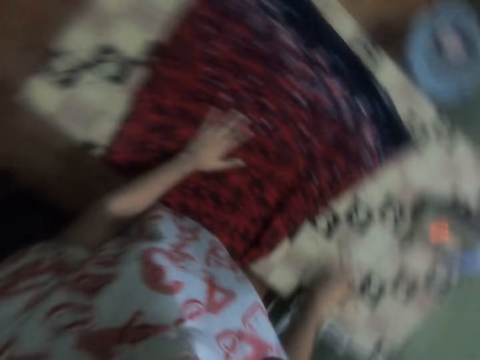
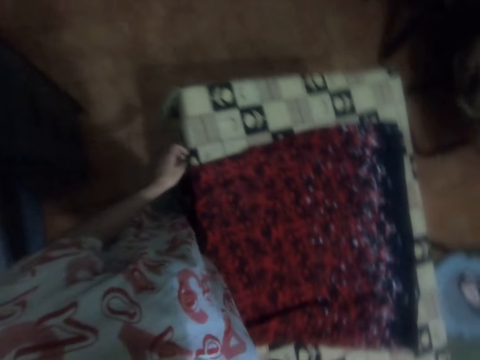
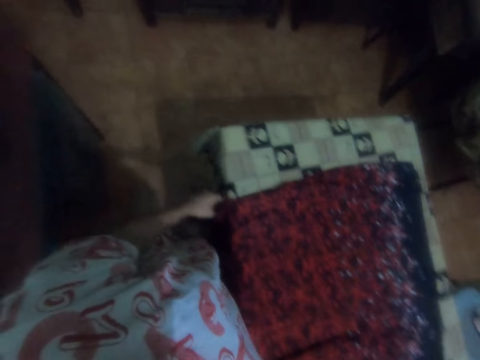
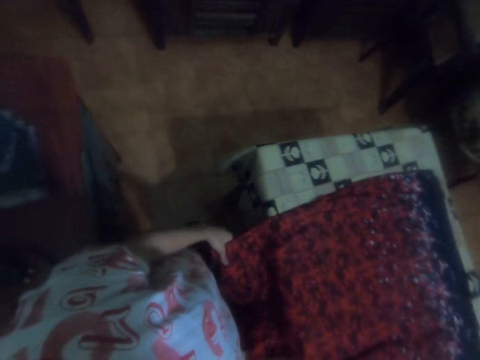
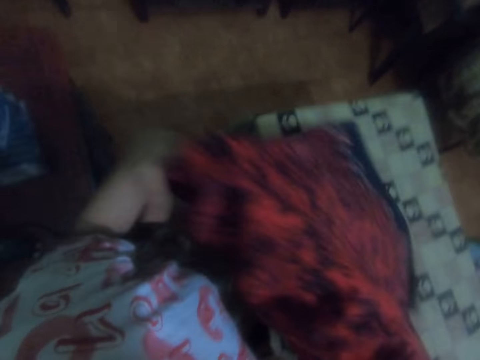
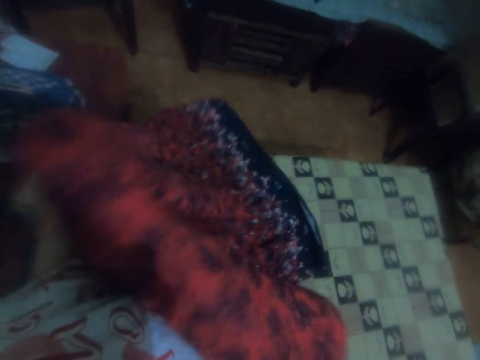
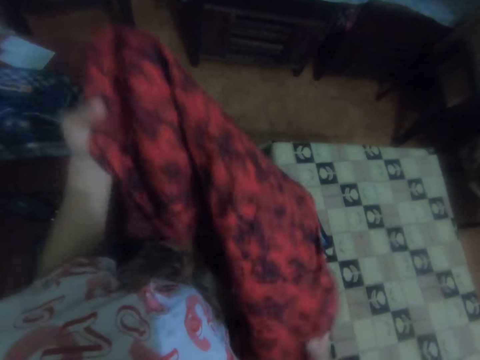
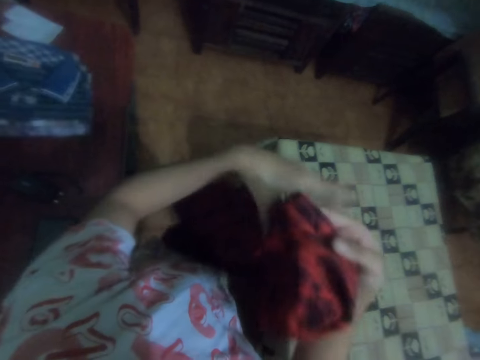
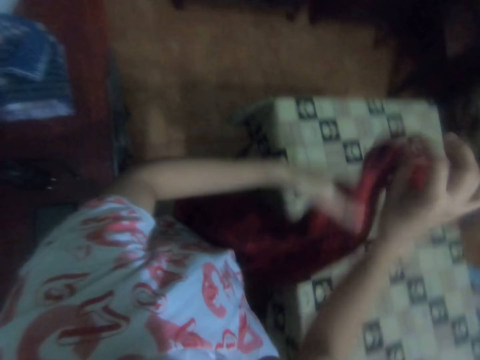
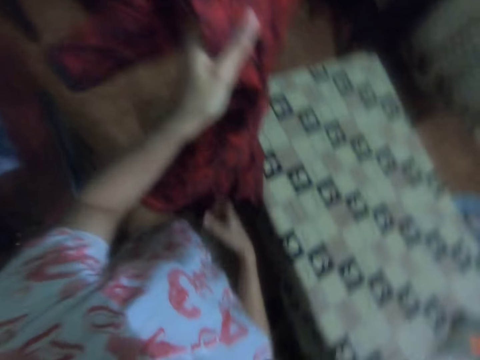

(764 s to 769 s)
The camera wearer puts the iron box on the ironing table. They pick up the dress or cloth from the ironing table. They overturn the cloth.

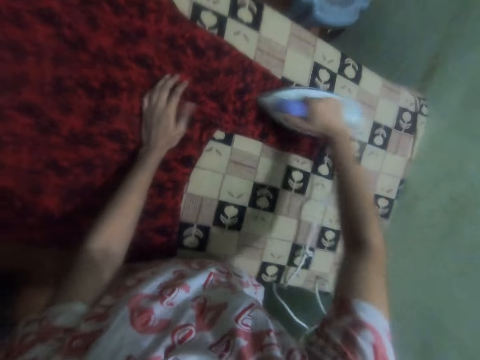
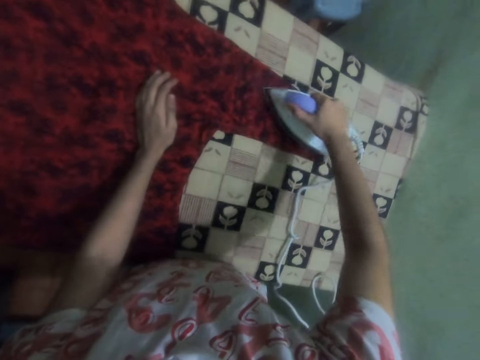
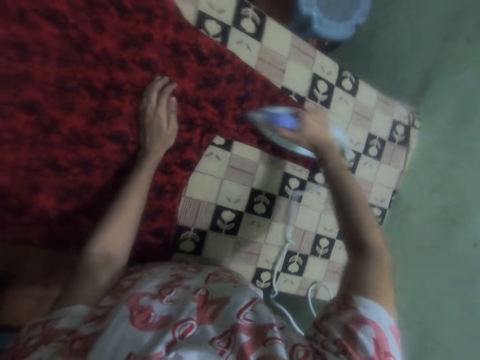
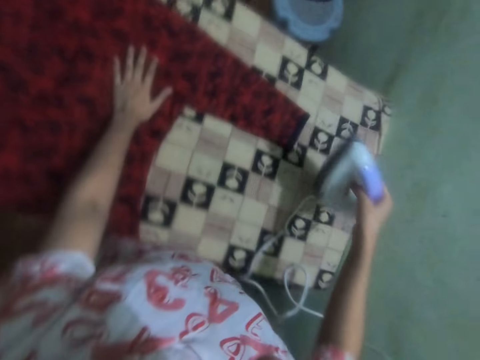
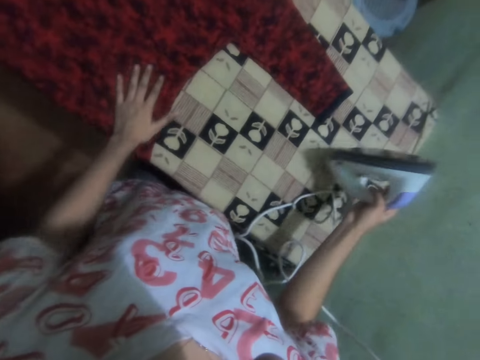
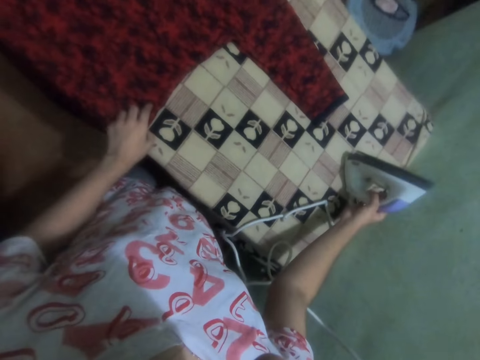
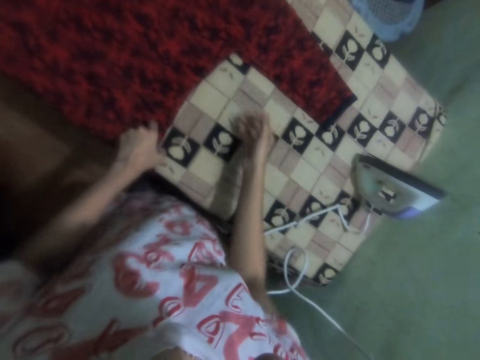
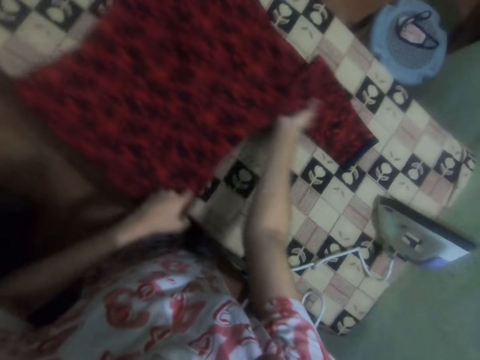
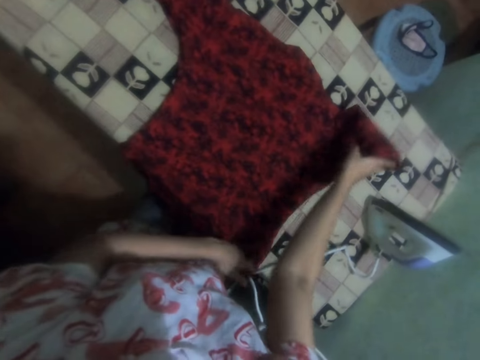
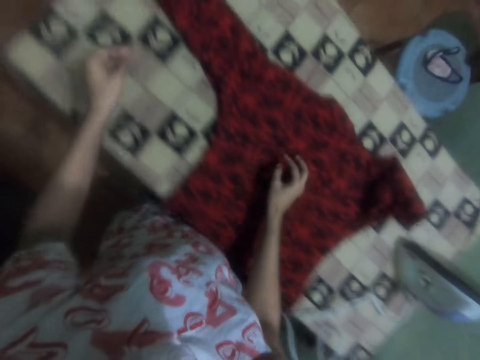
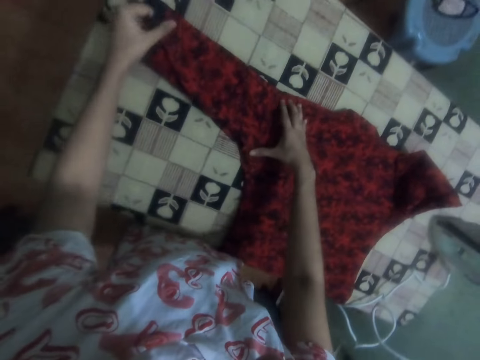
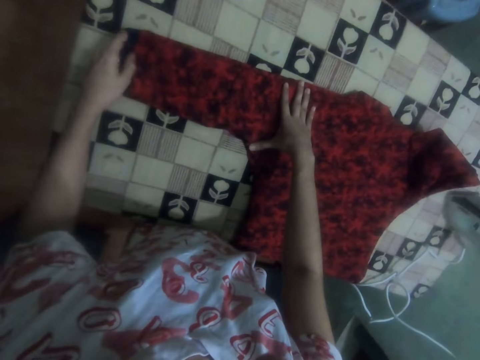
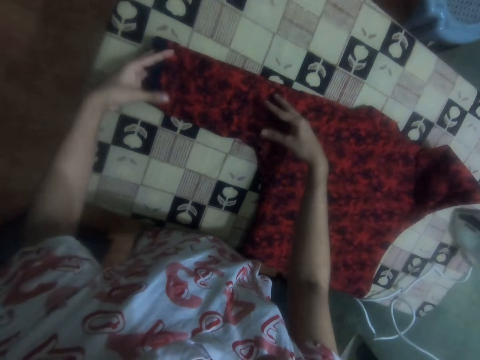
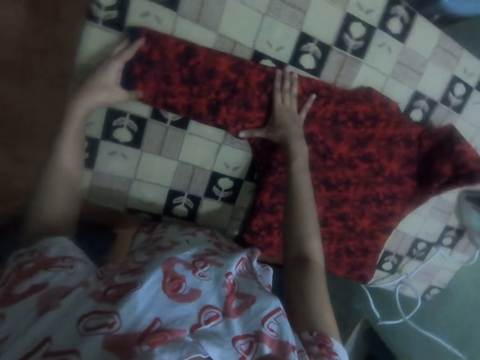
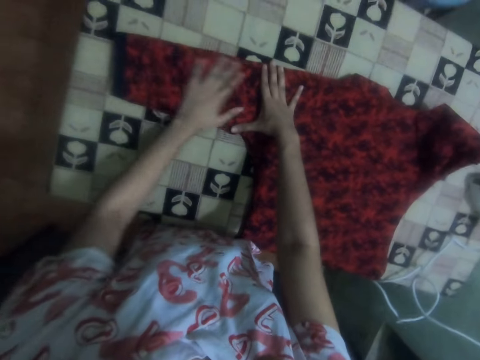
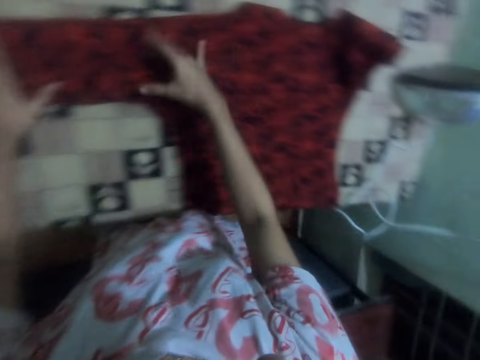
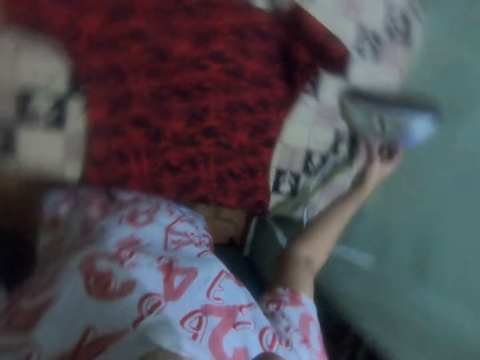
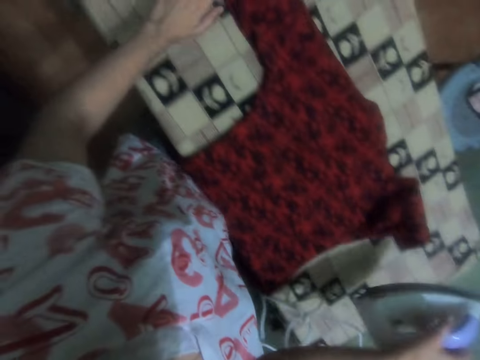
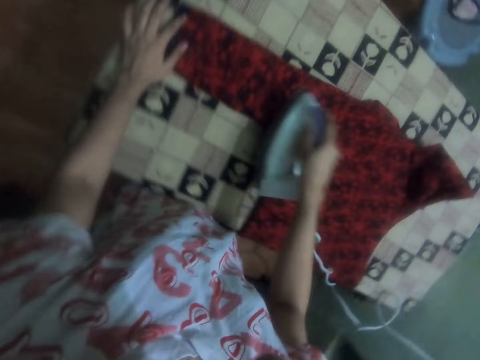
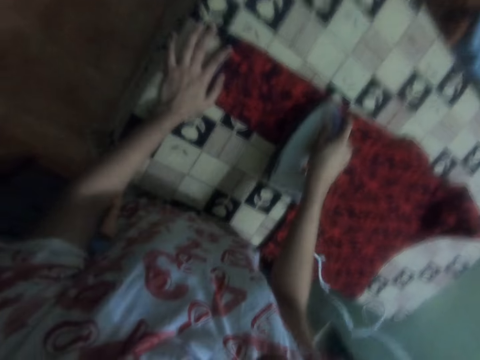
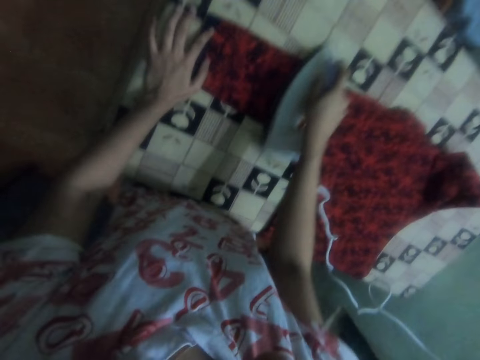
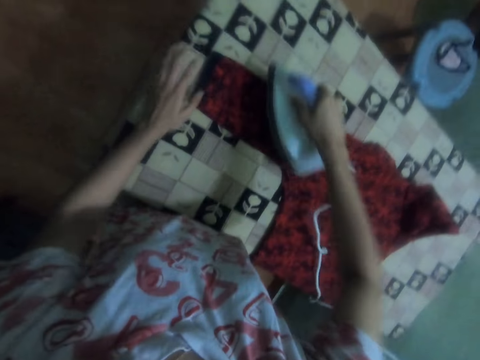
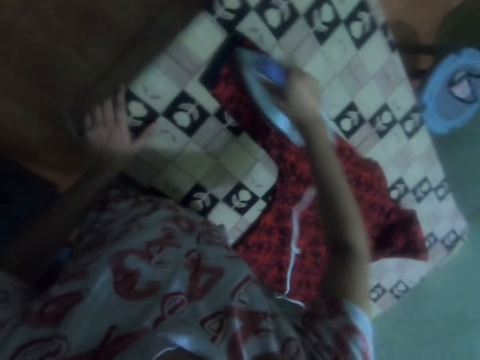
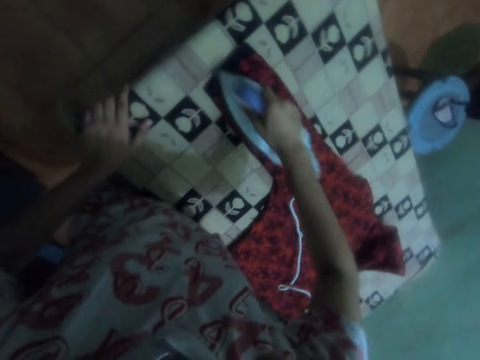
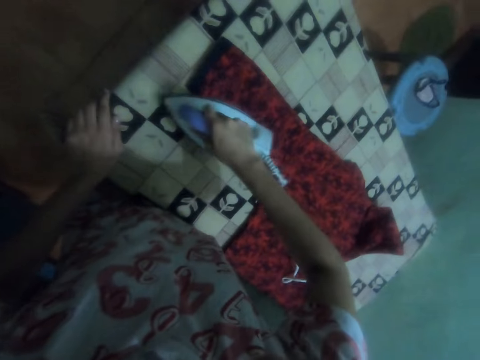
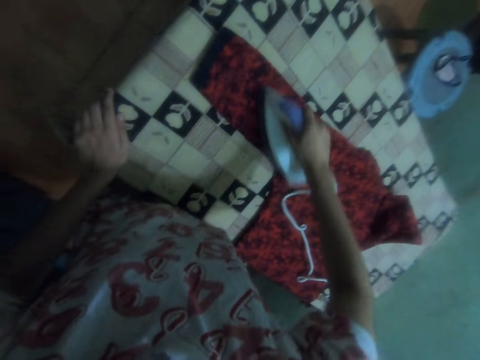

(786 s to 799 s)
The camera wearer puts the iron box on the ironing table with the right hand. They move a cloth on the table and adjust the left sleeve of the cloth. They pick up the iron box from the ironing table with the right hand. They iron the left sleeve with the iron box on the ironing table.

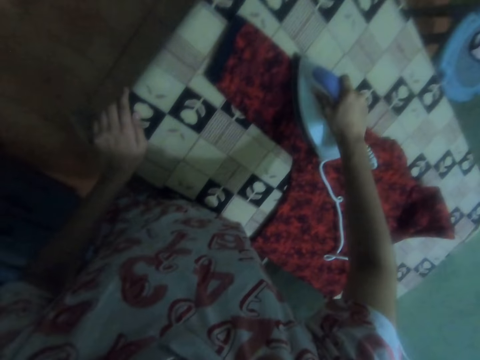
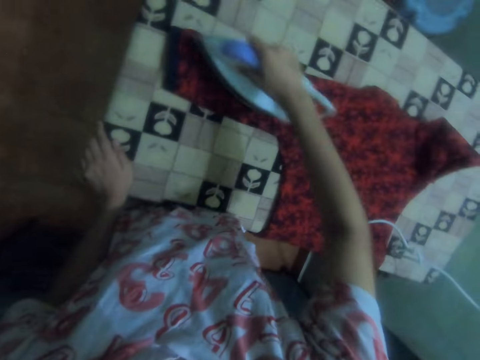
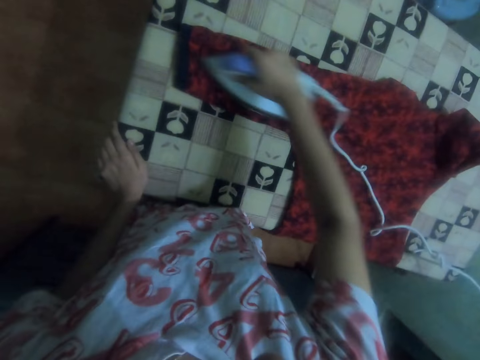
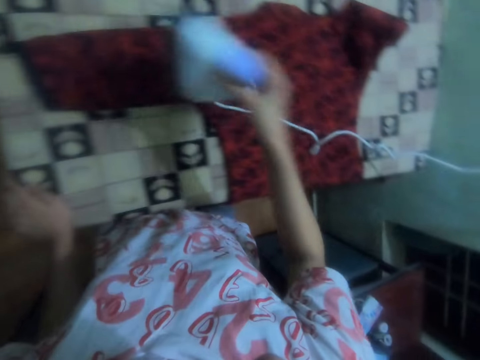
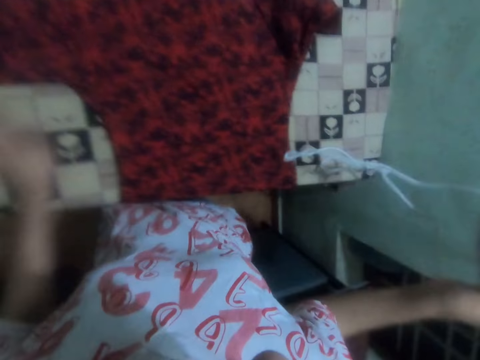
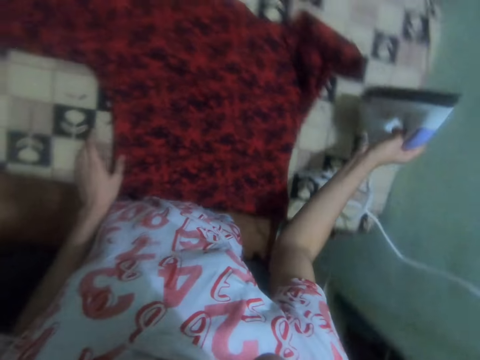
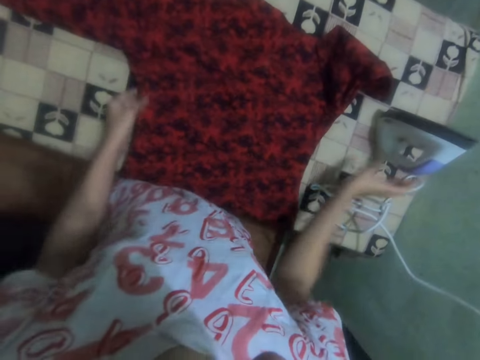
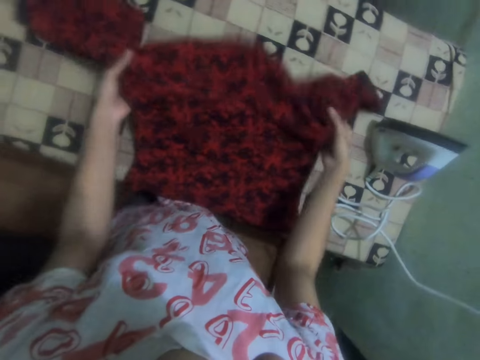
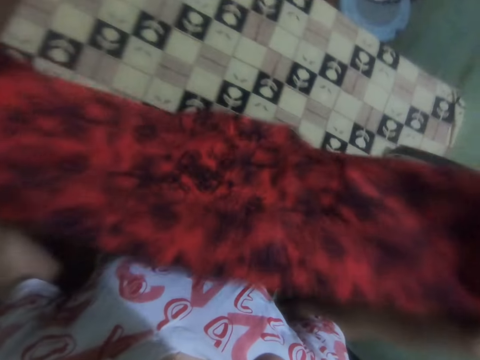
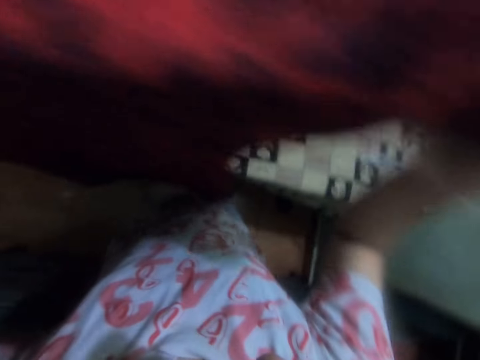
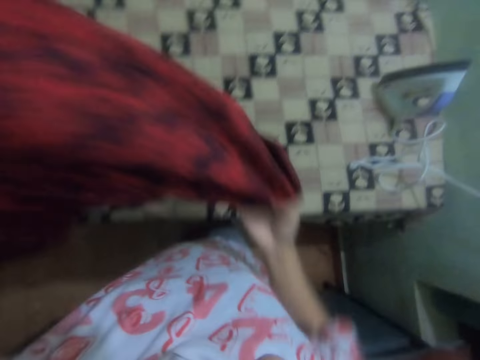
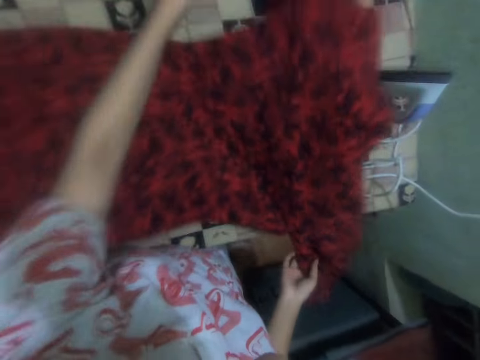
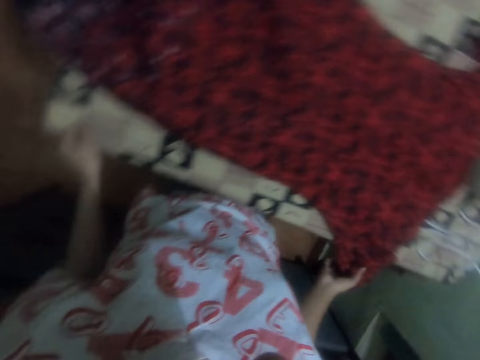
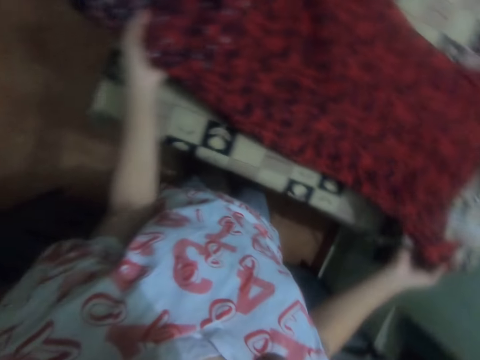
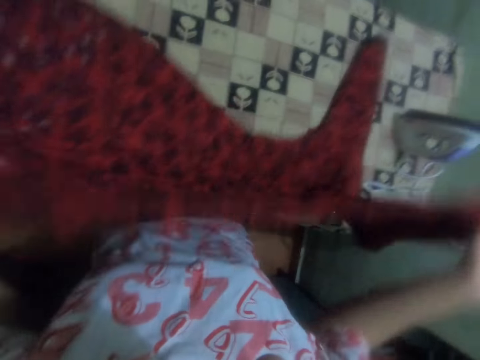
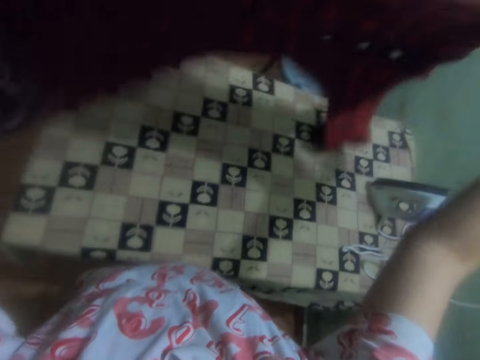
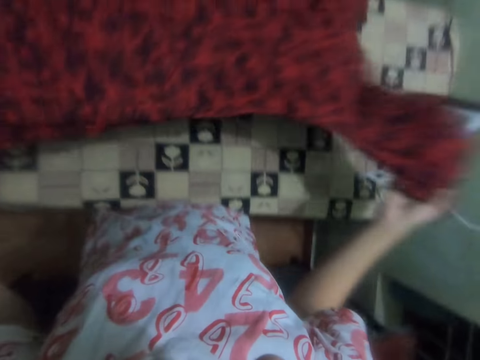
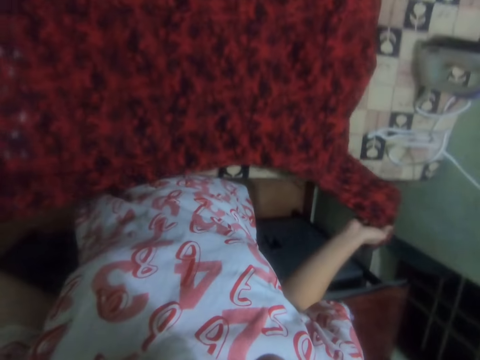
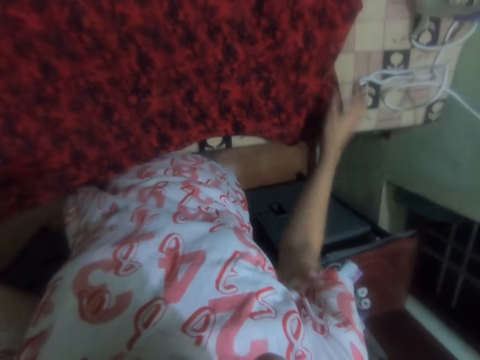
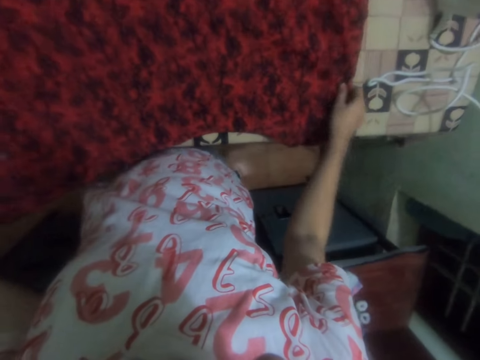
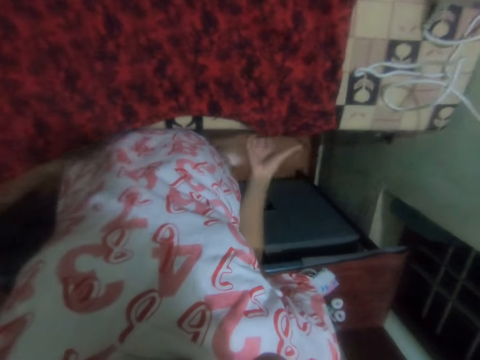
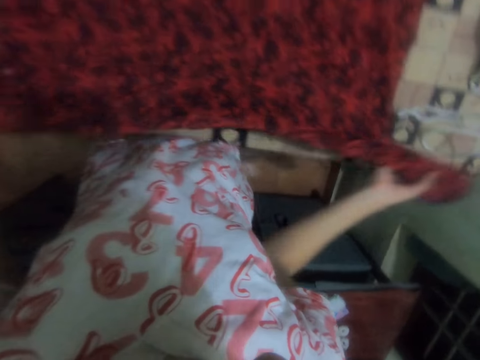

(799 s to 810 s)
The camera wearer puts the iron box on the ironing table with the right hand. They pick up the dress or cloth from the ironing table. They spread the dress on the ironing table. They adjust the left sleeve of the cloth.
